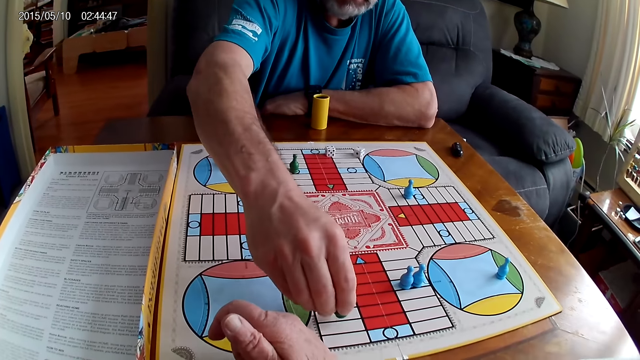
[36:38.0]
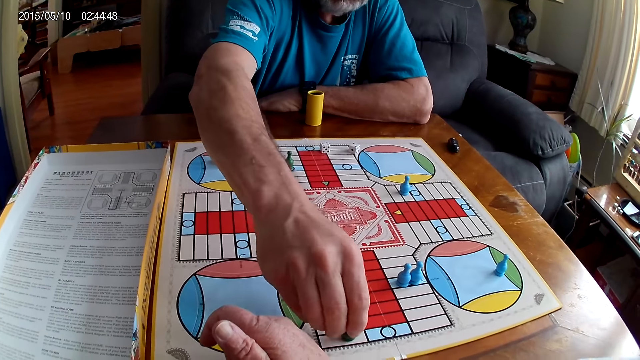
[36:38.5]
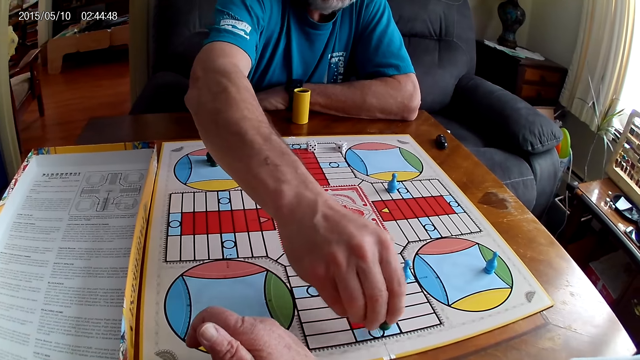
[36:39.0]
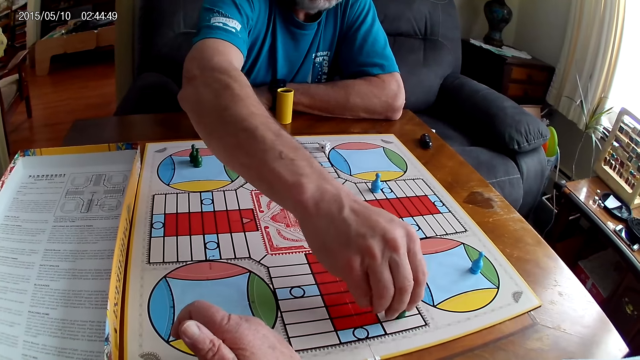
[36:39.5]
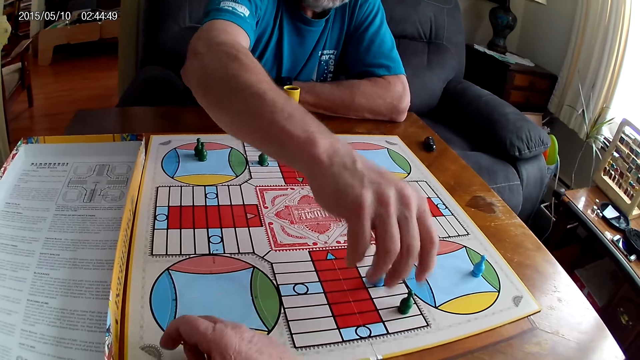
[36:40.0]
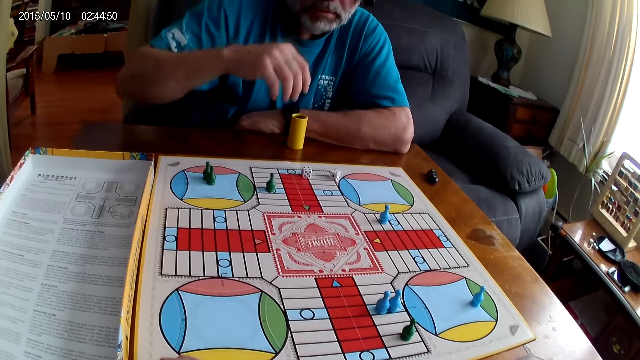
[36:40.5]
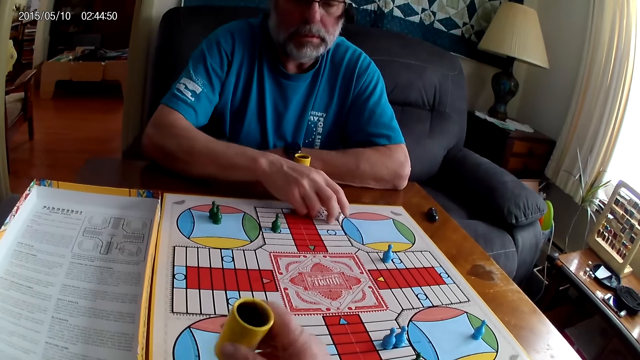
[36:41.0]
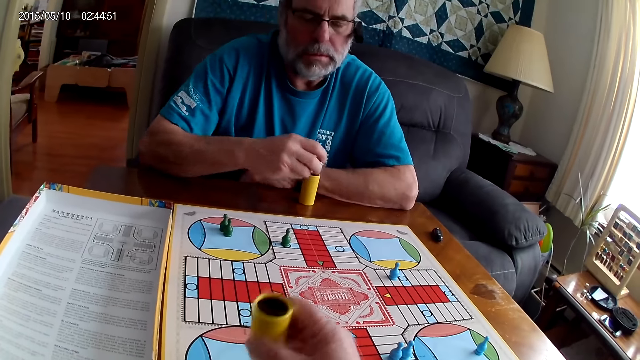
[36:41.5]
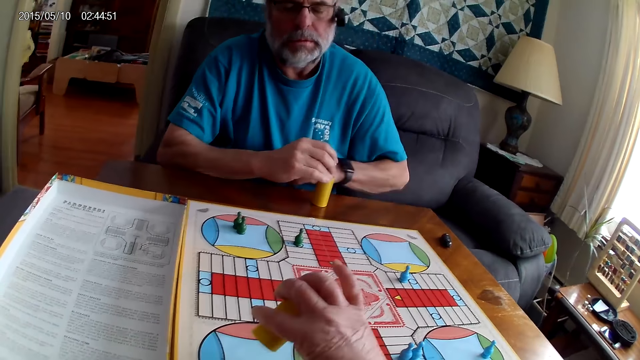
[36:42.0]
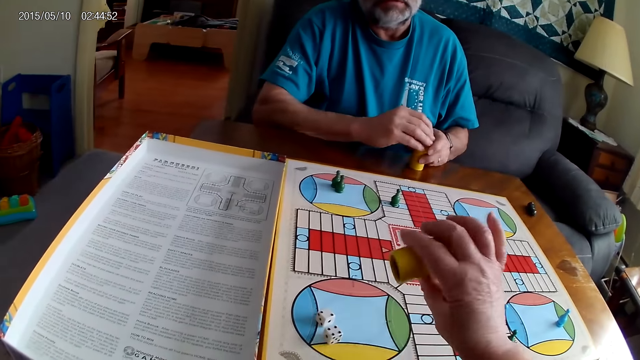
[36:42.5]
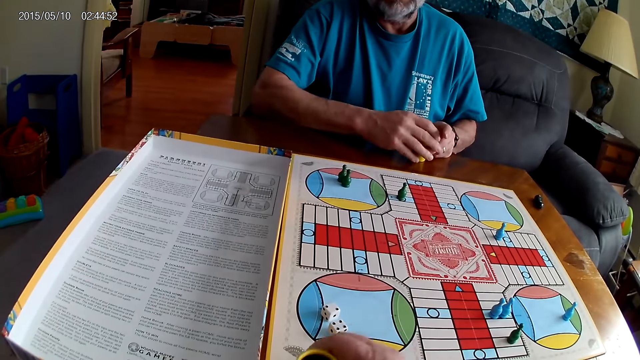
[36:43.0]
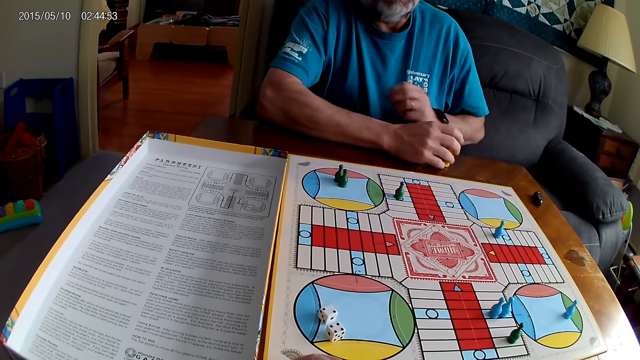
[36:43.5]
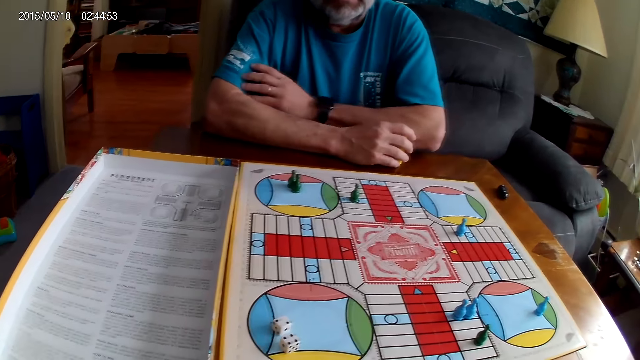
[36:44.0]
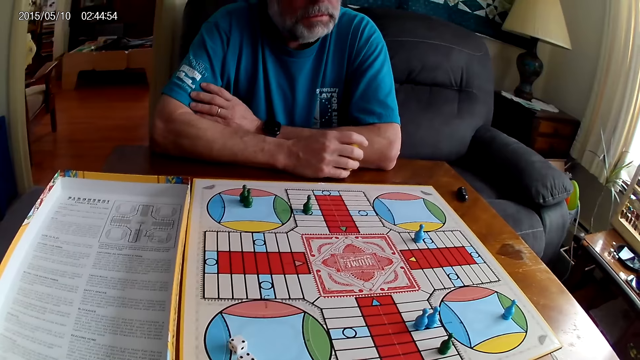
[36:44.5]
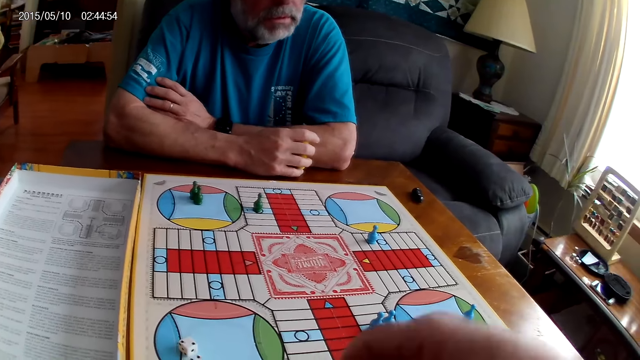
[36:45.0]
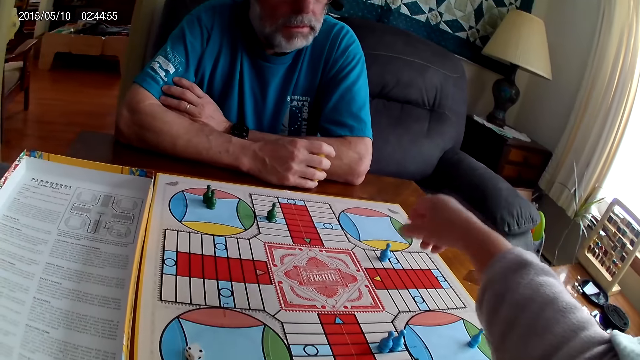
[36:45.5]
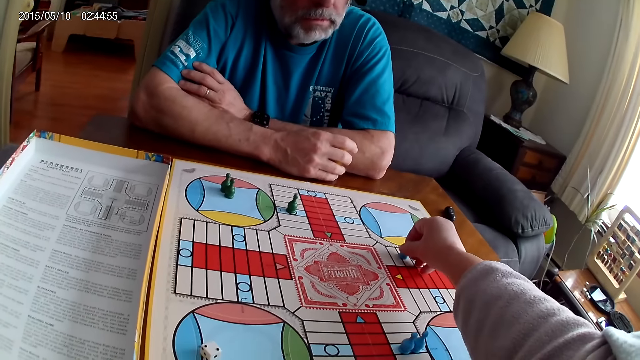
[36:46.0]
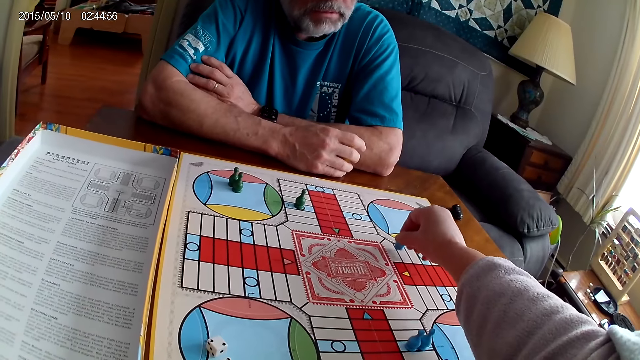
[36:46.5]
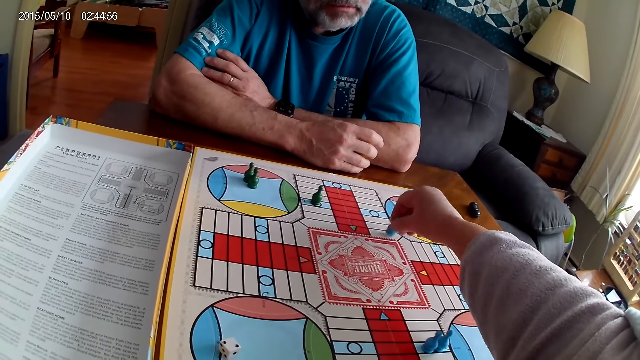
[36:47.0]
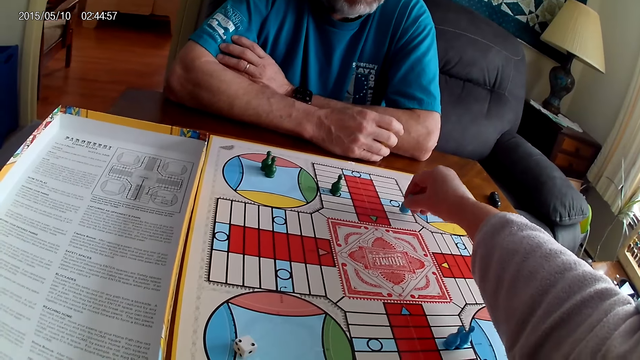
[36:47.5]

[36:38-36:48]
A man picks a Ludo pawn, moves the Ludo pawn on the Ludo board, and places the Ludo pawn on the board. The camera wearer shakes the dice shaker. The man takes the dice from the Ludo board with the right hand. The camera wearer plays Ludo. They pour the dice on the board. The man puts the dice into the dice shaker. The camera wearer places the dice shaker on the board. The man stares at the board. The camera wearer picks a Ludo pawn and moves the Ludo pawn on the Ludo board.

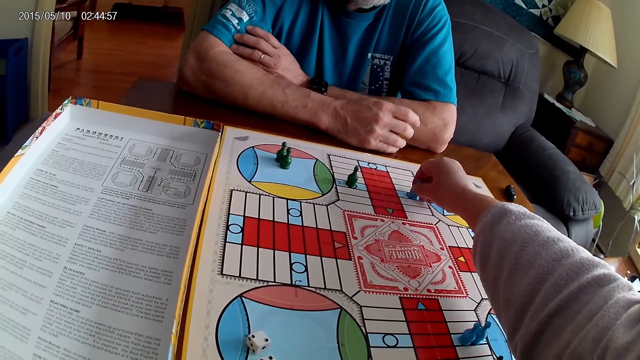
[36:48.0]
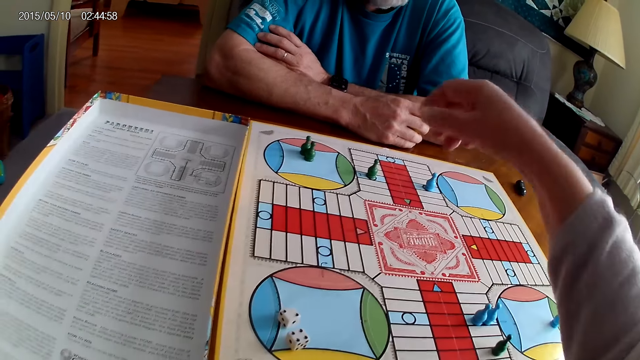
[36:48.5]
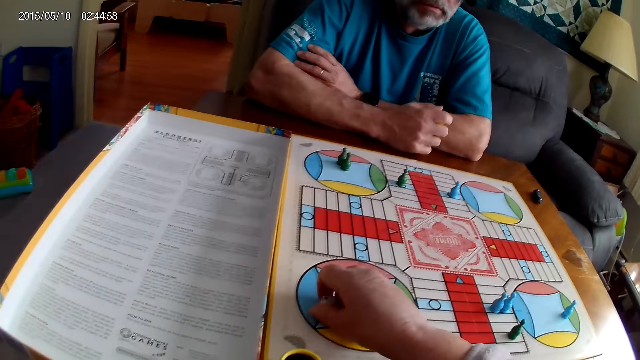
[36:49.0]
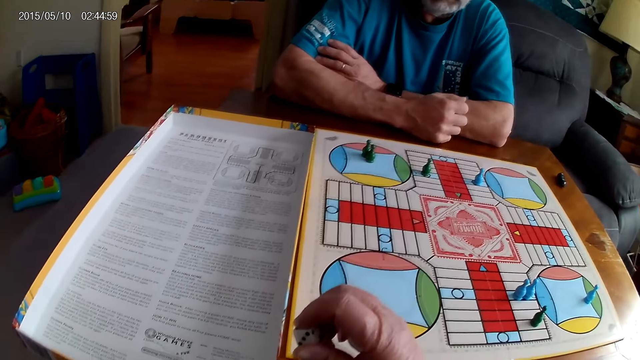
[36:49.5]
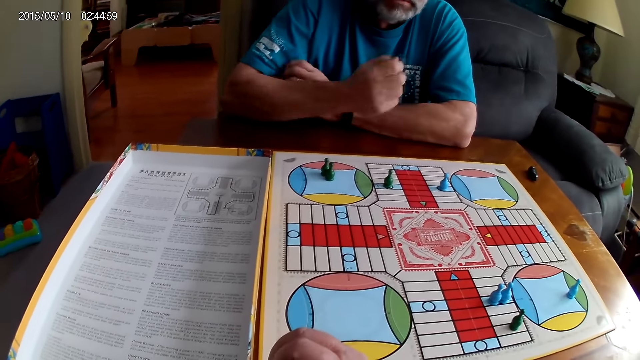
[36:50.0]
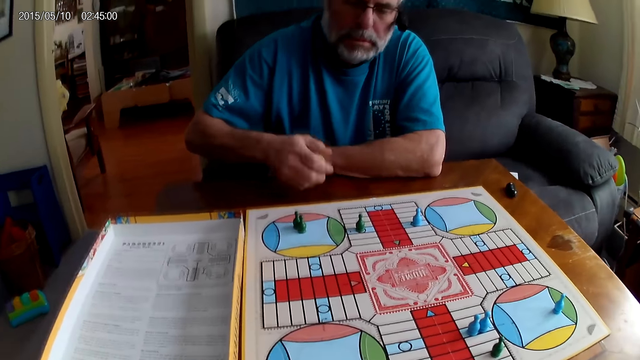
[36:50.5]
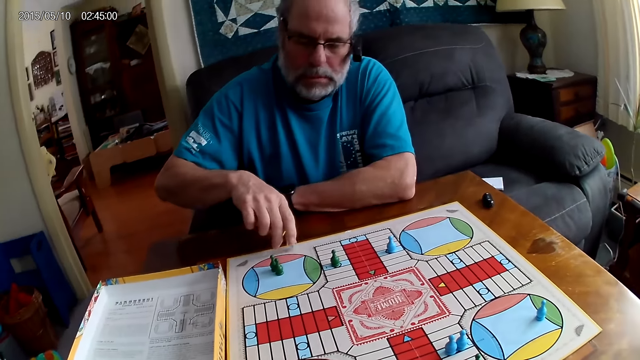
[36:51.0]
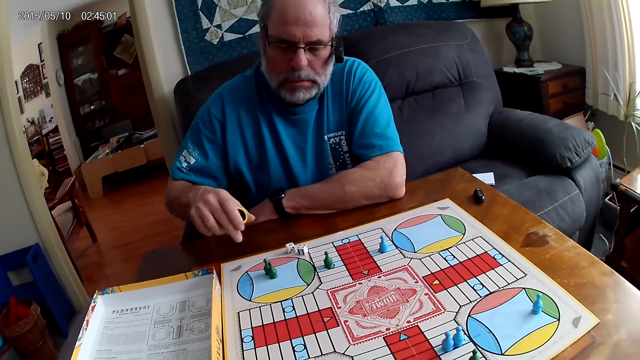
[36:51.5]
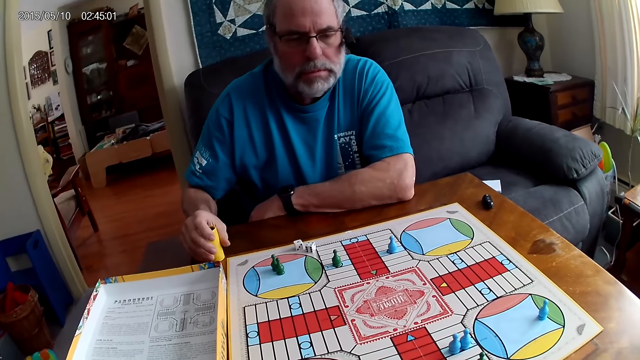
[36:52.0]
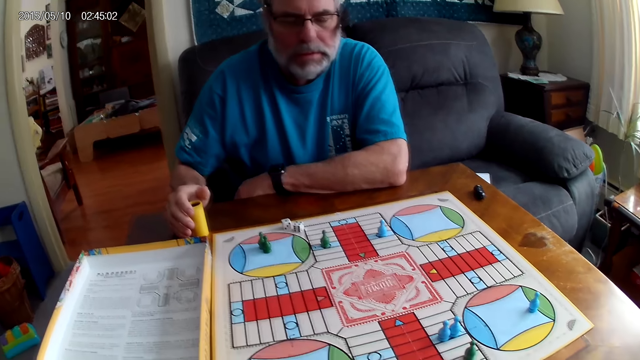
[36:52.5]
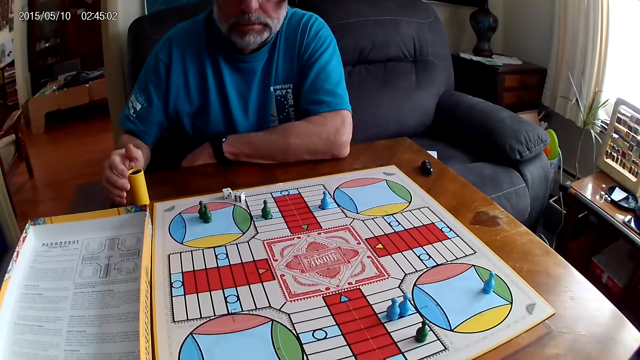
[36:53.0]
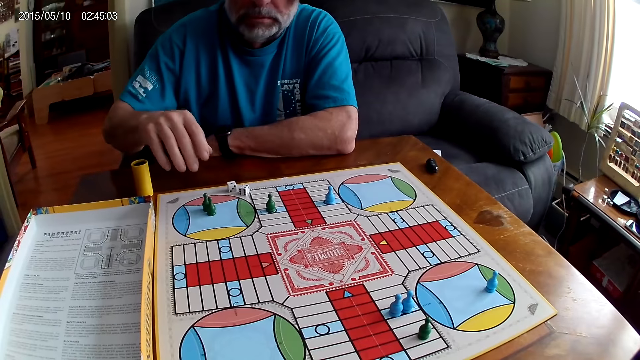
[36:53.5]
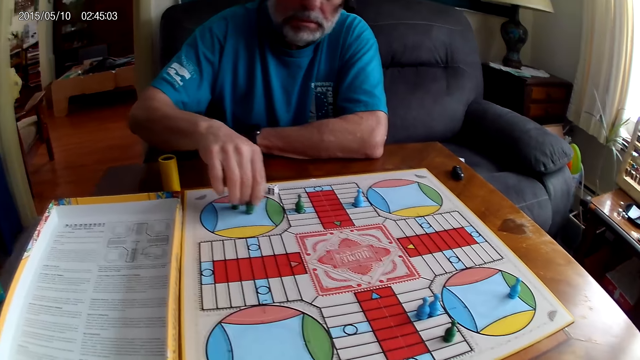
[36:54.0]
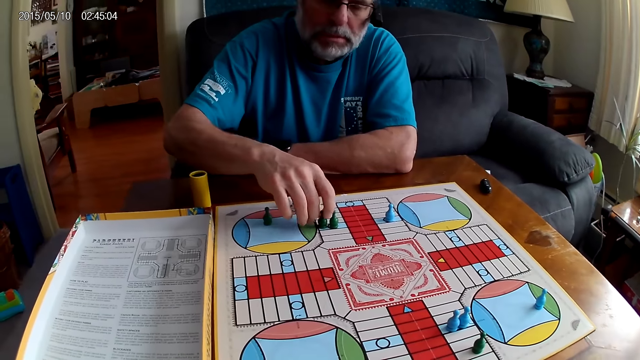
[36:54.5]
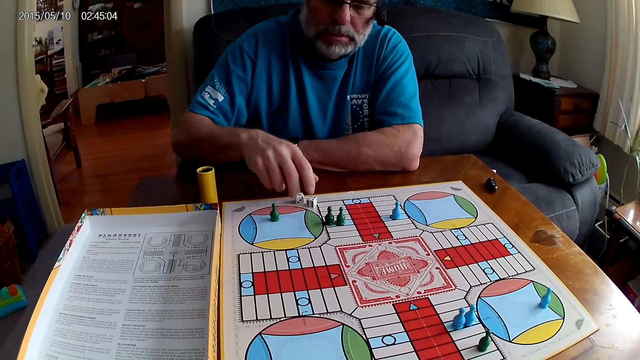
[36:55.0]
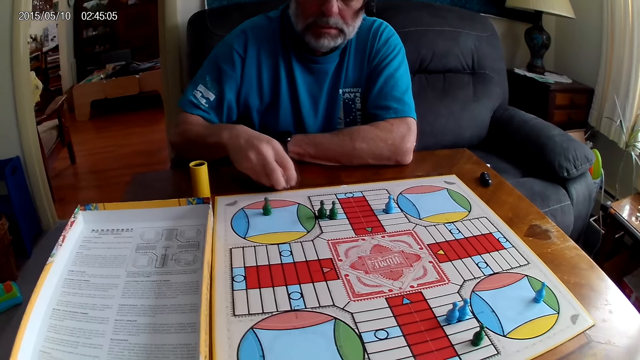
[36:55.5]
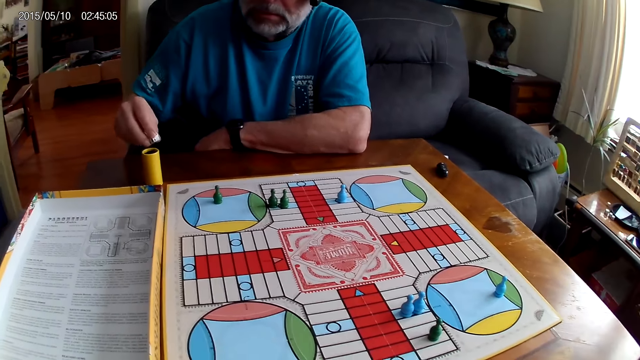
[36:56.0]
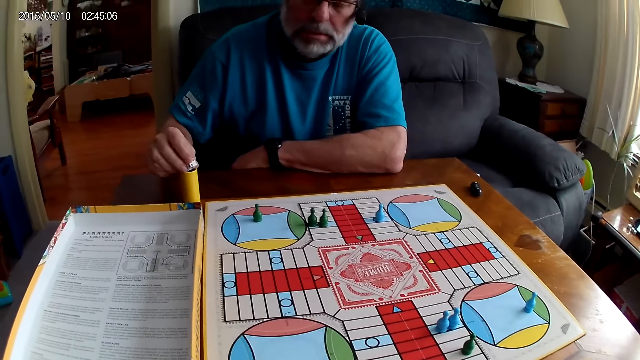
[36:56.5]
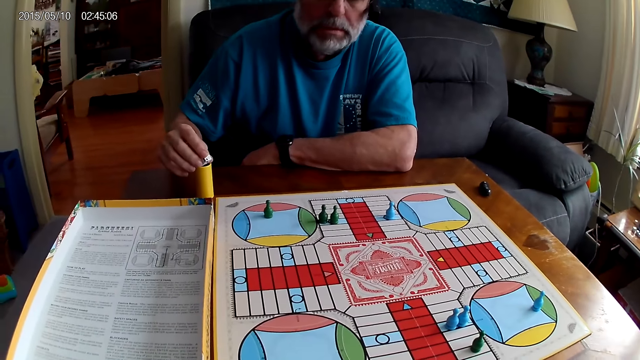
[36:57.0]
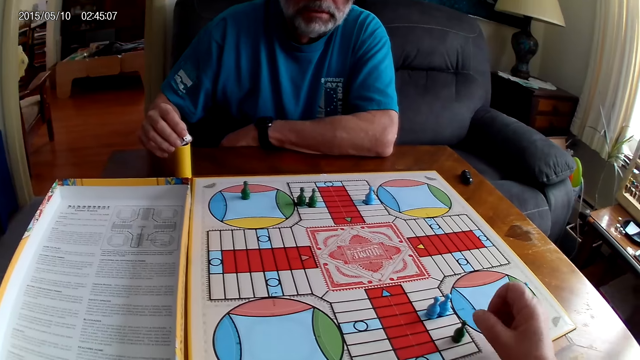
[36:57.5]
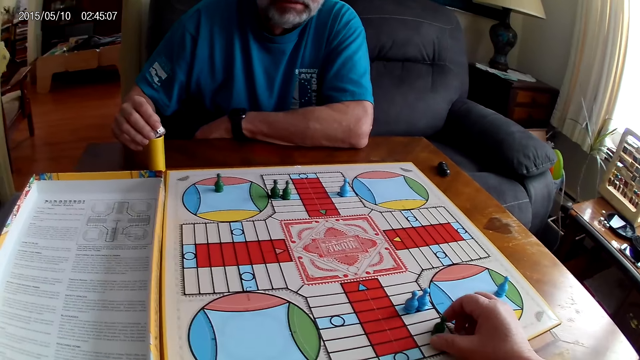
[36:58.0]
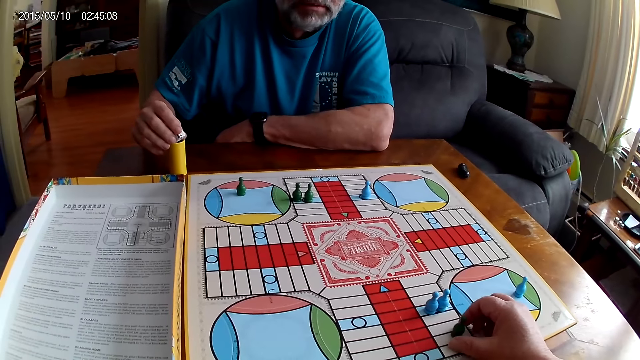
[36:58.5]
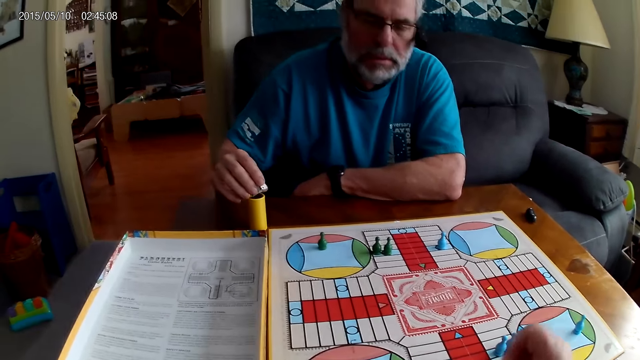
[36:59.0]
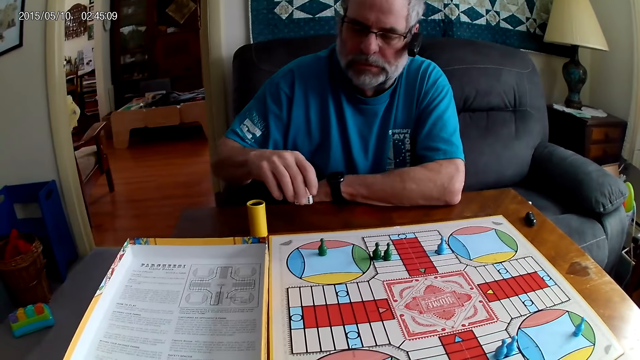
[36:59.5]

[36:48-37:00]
The camera wearer places a Ludo pawn on the board. They take the dice from the Ludo board with the right hand. They put the dice into the dice shaker and stare at the board. A man shakes the dice shaker. He plays Ludo. He pours the dice on the board. He places the dice shaker on the table. He moves chess on the Ludo board. He picks the Ludo pawn and places the Ludo pawn on the board. He takes the dice from the Ludo board with the right hand. He stares at the board.
